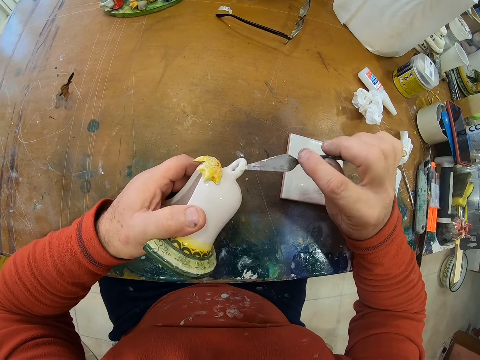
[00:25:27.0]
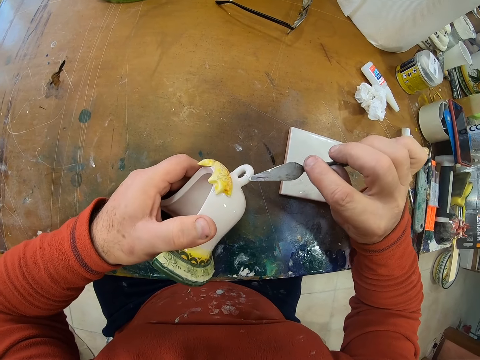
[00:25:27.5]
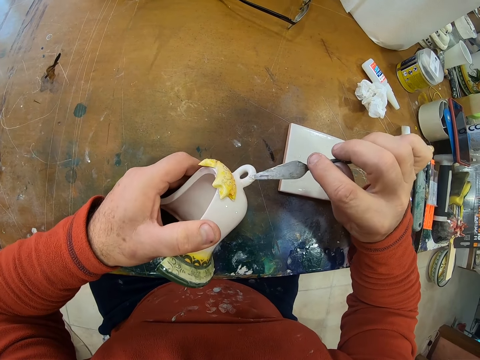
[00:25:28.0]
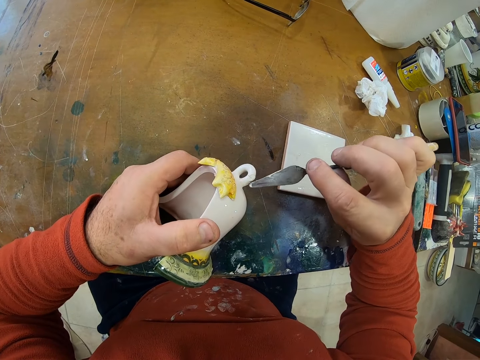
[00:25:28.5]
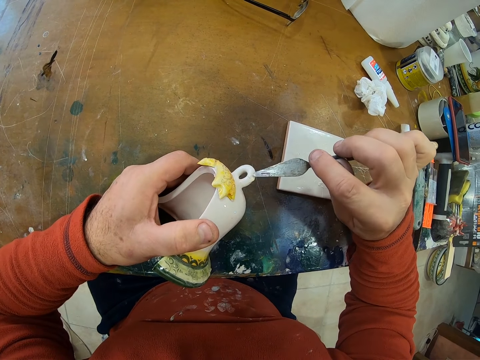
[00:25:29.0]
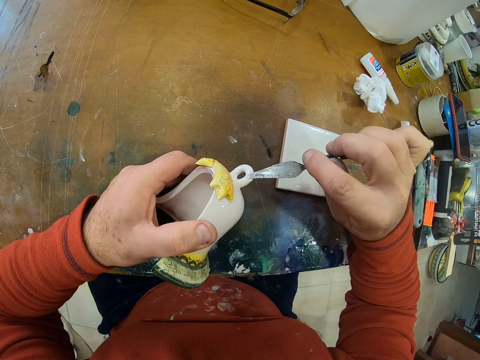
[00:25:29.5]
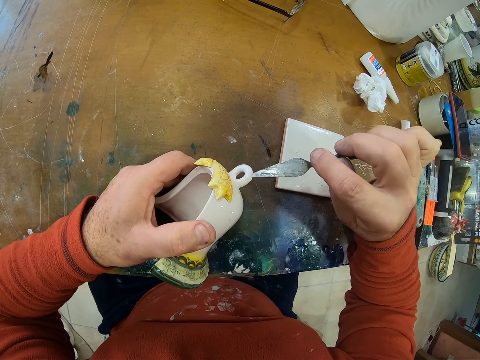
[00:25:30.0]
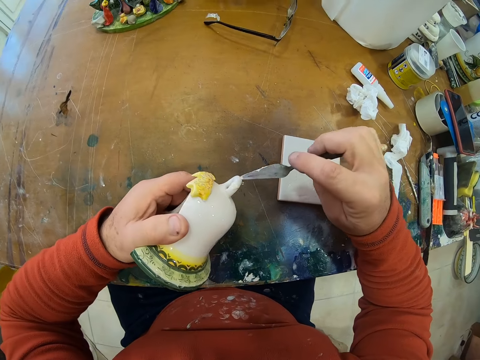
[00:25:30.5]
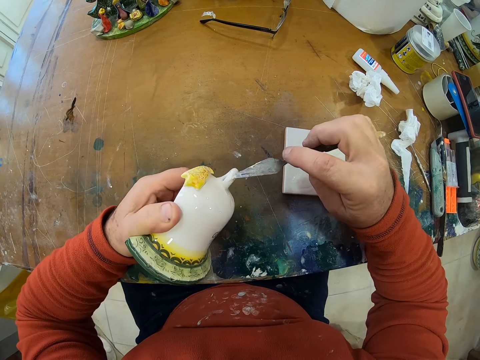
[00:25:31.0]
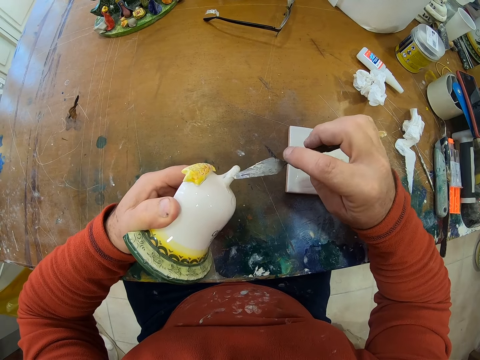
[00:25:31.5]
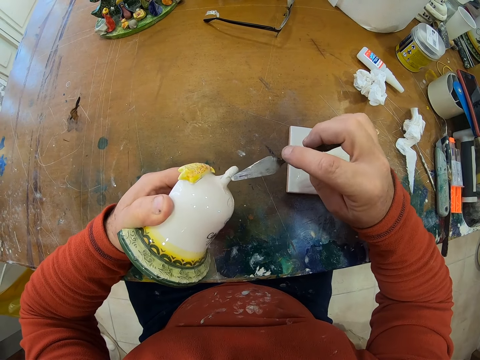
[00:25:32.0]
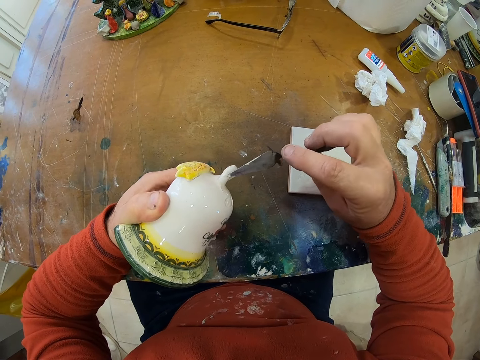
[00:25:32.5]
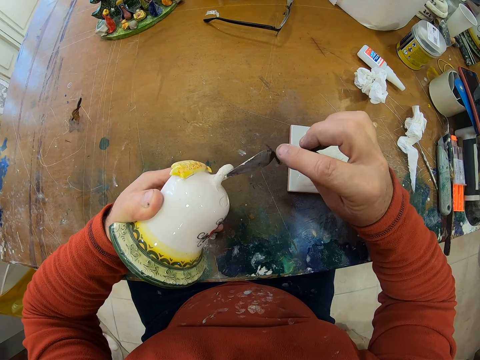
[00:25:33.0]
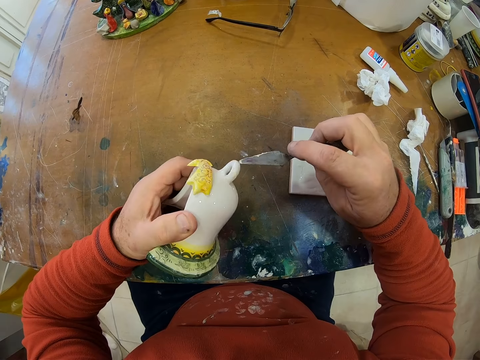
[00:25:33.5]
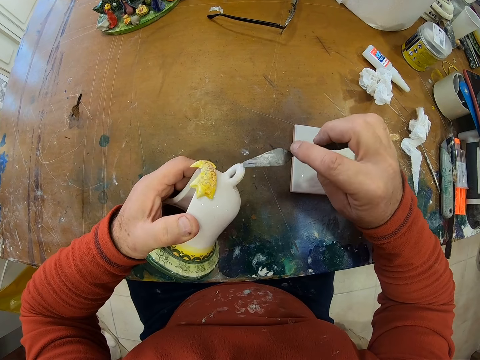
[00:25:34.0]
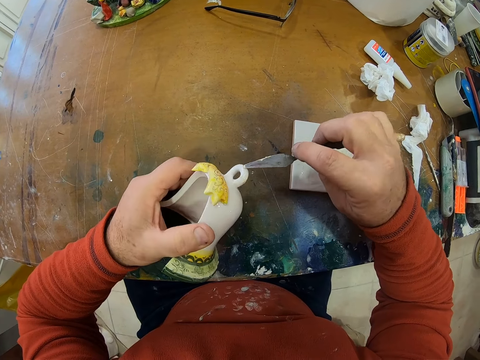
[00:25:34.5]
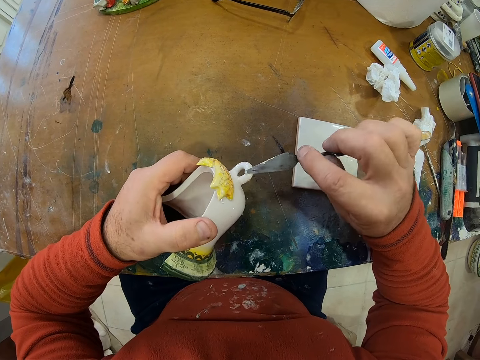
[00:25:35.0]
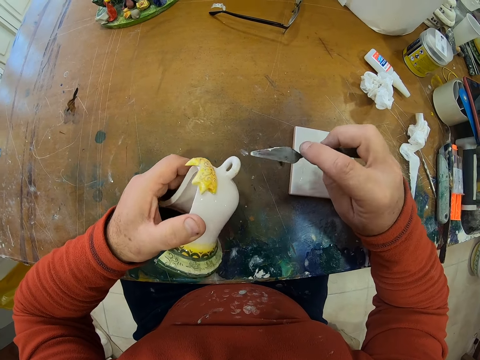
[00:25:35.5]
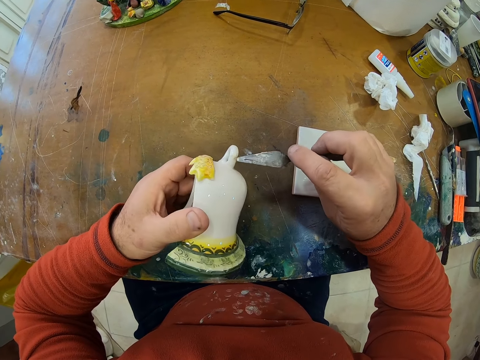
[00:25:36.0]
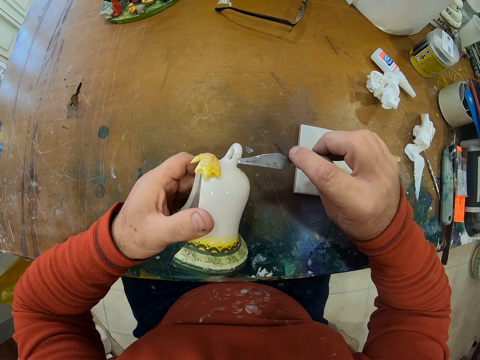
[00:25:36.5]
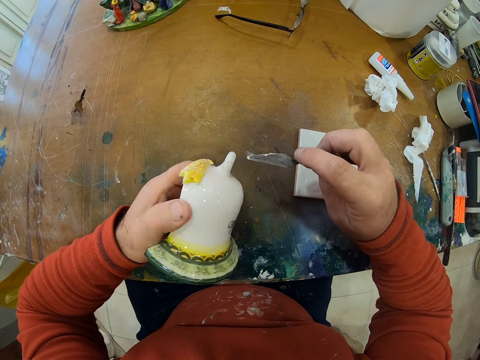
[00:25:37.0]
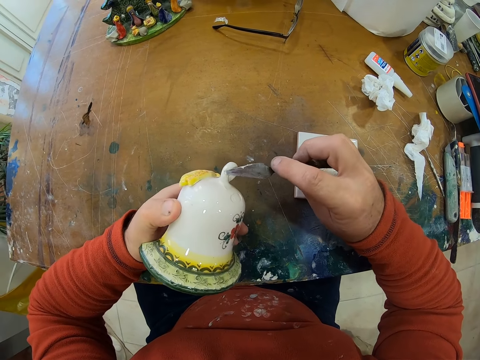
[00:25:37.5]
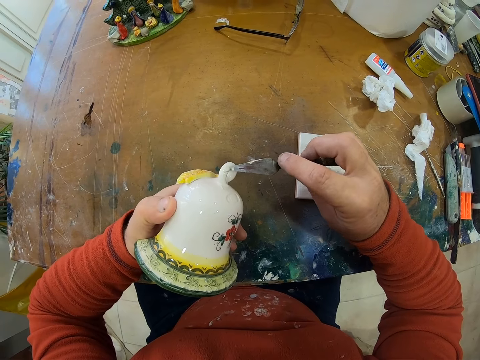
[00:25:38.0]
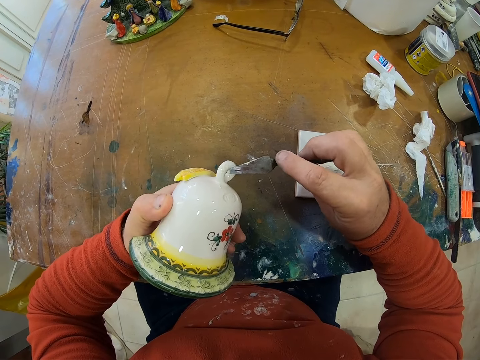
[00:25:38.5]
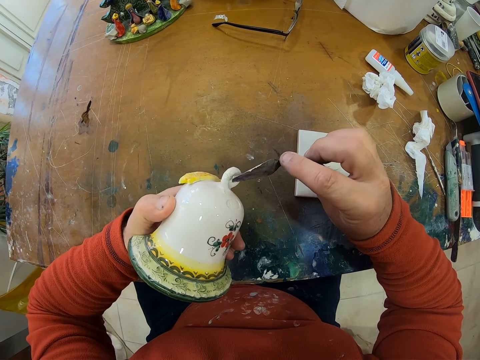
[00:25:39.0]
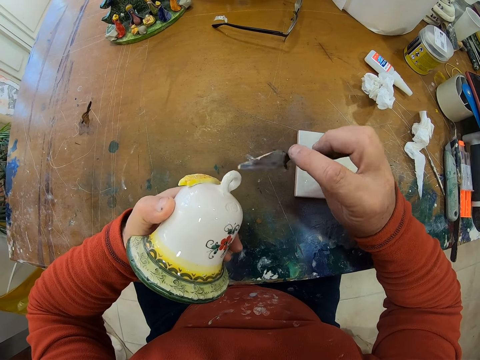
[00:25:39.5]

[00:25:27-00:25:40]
The camera wearer paints the flower with a trowel on the right hand.

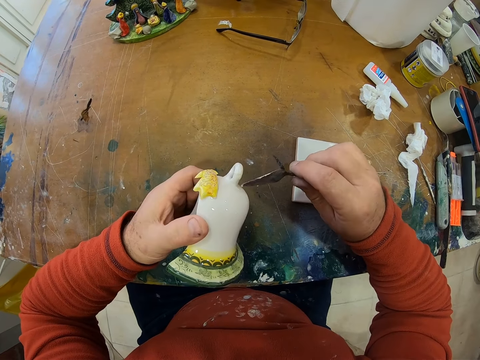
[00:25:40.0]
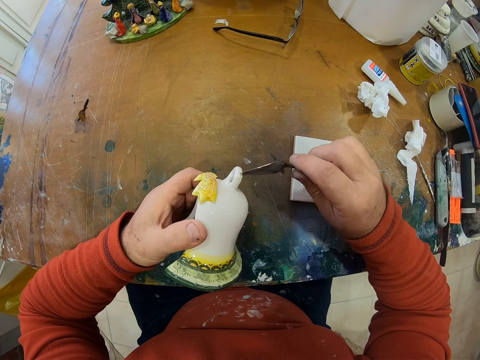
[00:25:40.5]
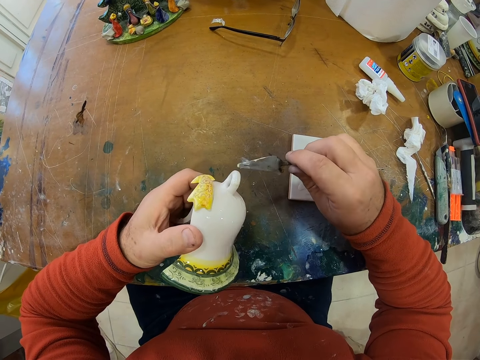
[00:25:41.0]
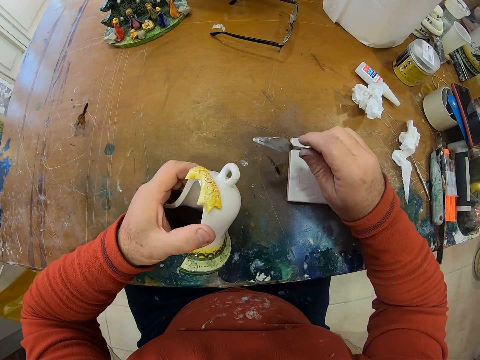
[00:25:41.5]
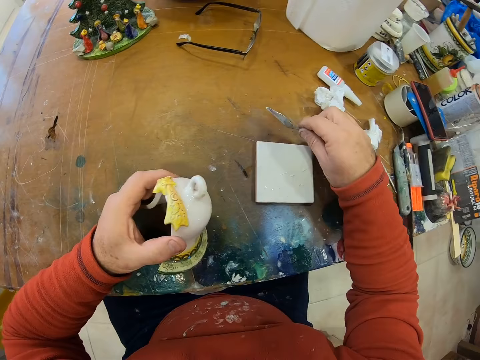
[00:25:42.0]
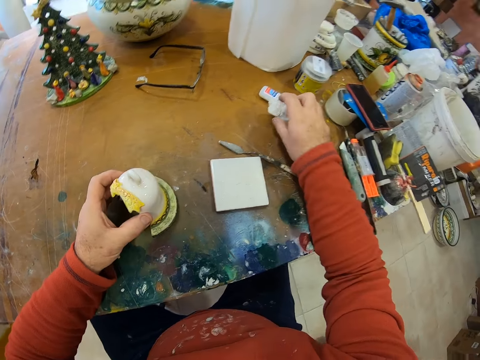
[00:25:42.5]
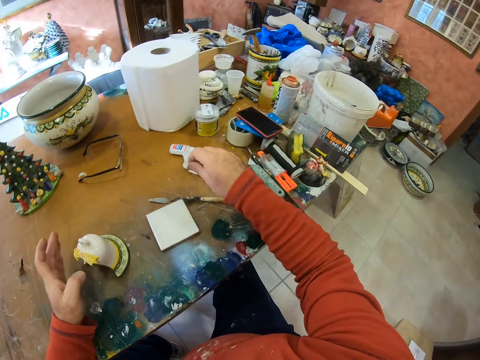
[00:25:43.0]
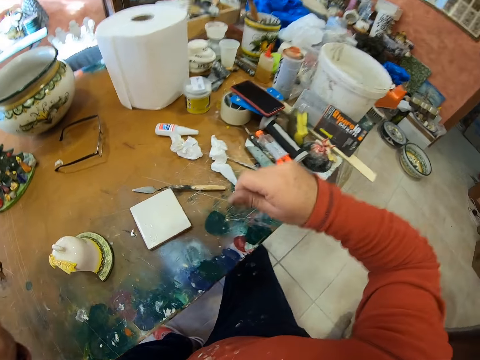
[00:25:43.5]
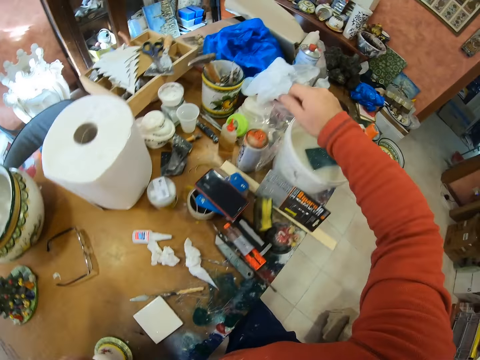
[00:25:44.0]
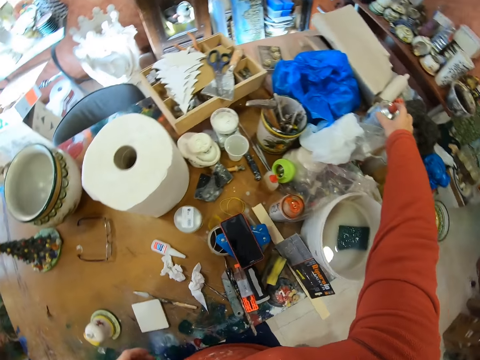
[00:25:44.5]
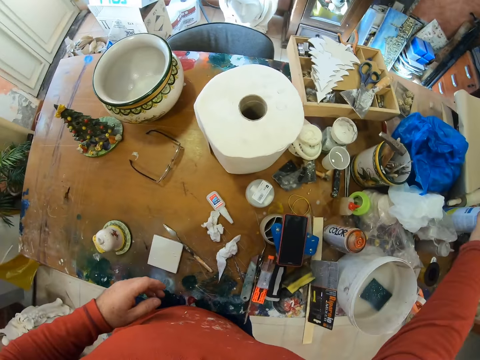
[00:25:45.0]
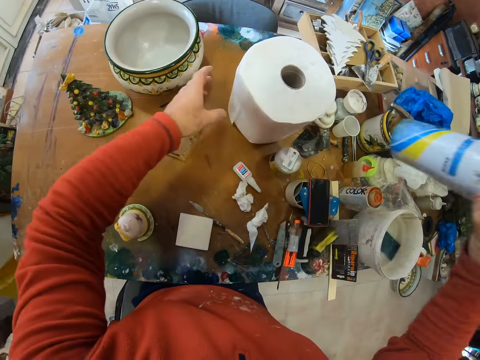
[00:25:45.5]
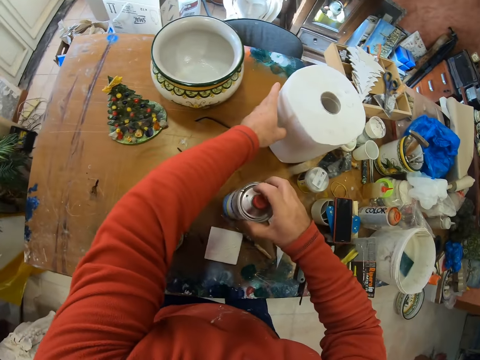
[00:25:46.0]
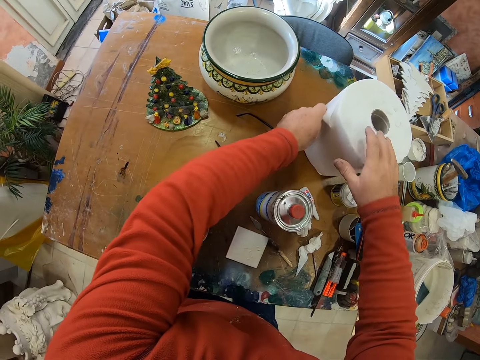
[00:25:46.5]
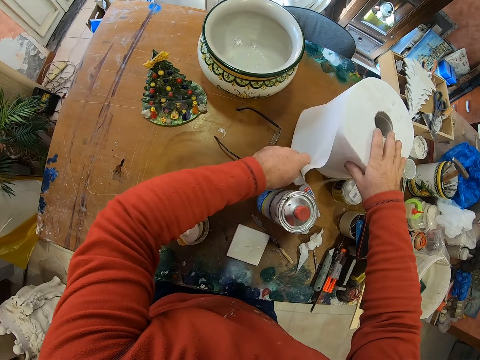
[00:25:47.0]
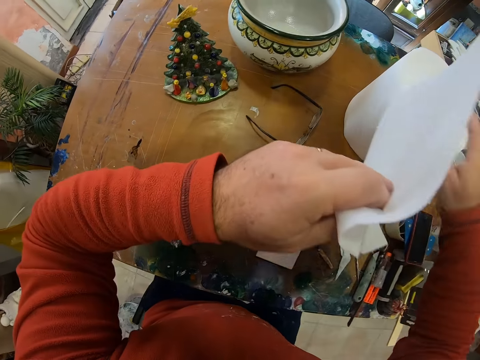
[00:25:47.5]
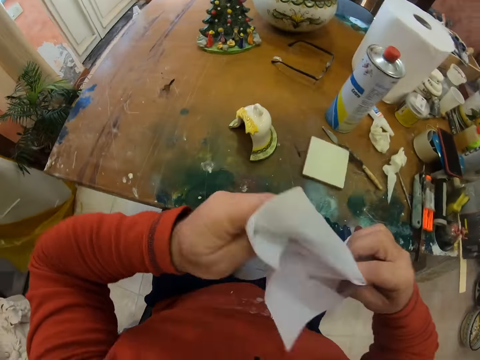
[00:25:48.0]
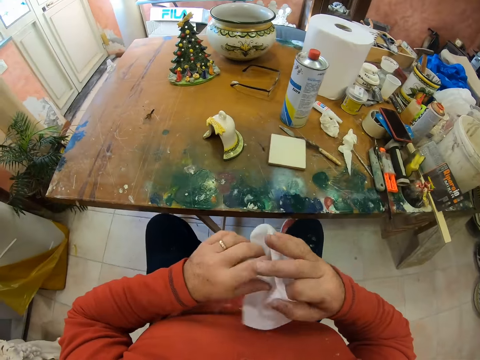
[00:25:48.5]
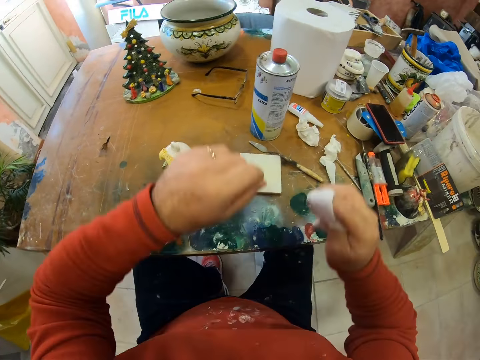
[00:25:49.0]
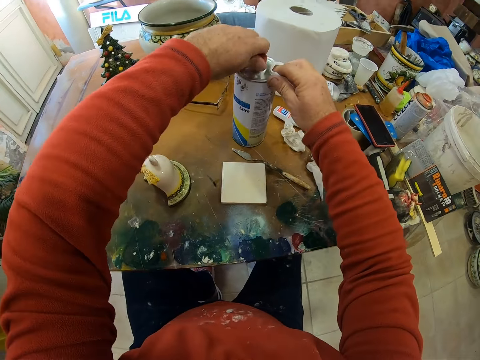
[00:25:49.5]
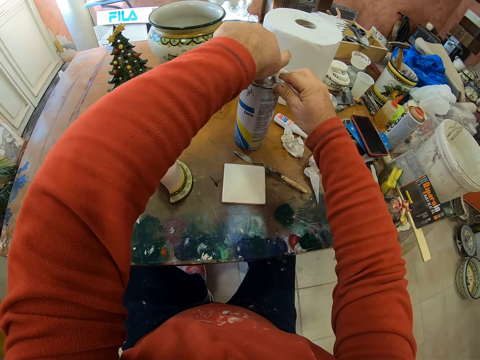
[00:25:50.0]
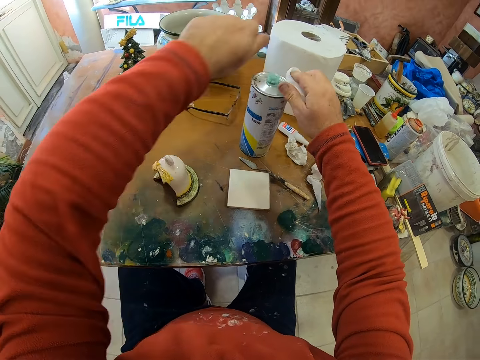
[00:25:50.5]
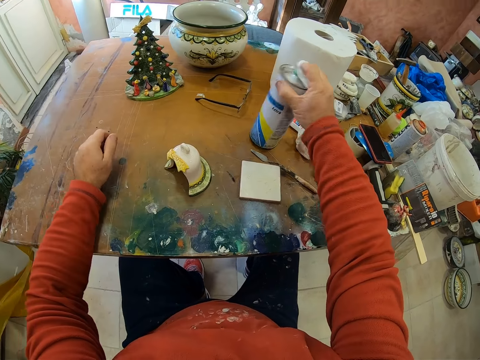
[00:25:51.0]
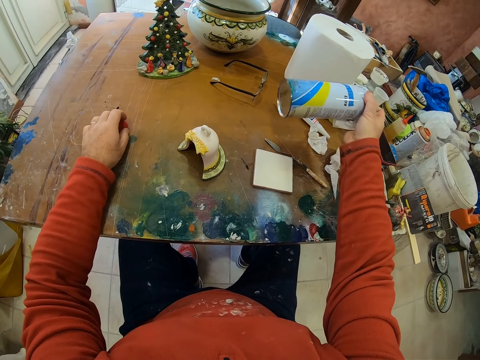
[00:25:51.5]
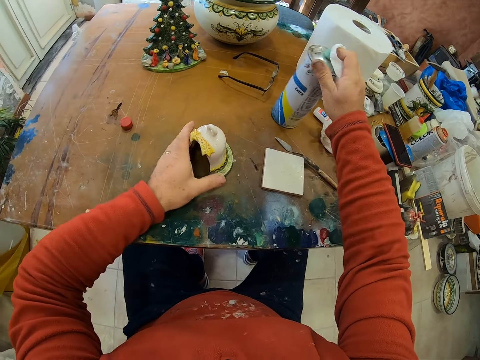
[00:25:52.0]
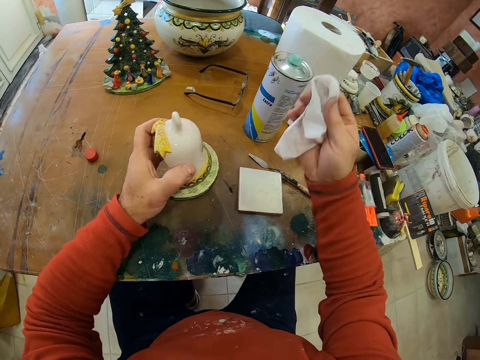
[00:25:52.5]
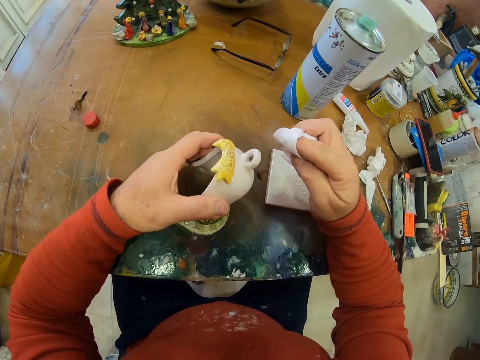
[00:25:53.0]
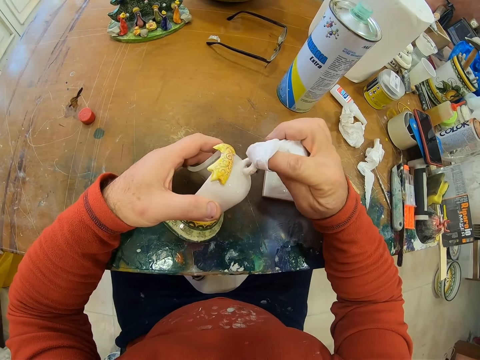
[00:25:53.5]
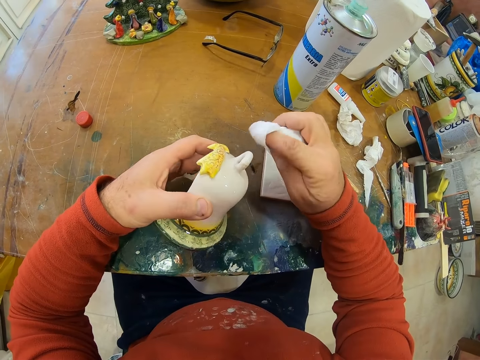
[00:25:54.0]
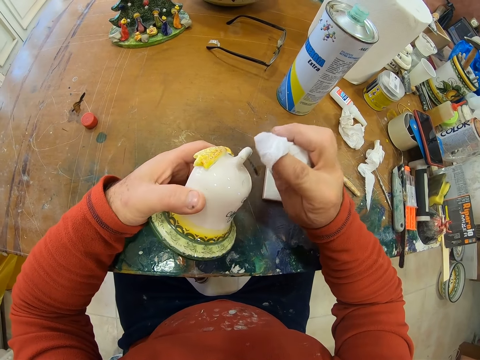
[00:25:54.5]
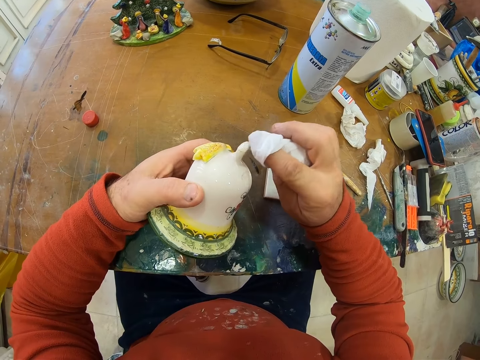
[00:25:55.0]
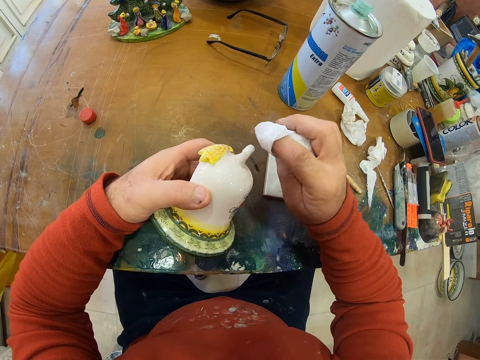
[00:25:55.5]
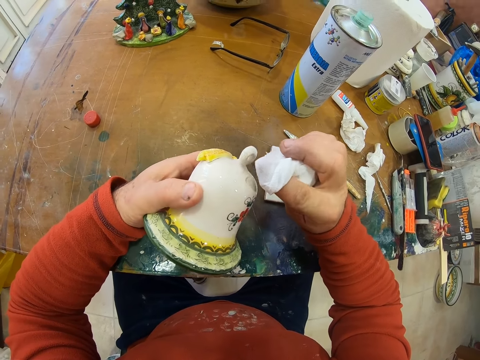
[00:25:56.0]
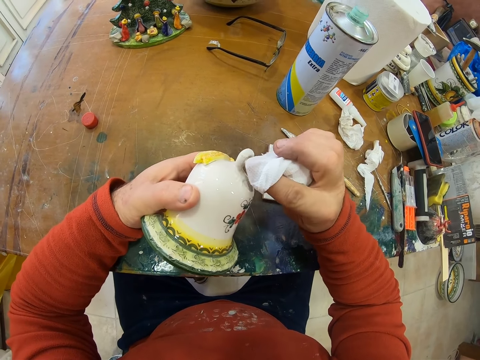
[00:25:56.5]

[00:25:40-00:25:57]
The camera wearer moves something with the left hand. They drop the trowel on the table with the right hand. They touch something on the table with the right hand. They take a can with the right hand from the table. They hold a tissue with the left hand. They place an object on the table with the right hand. They pluck a napkin. They cut the tissue with the left hand. They wipe hands with the tissue. They fold the napkin. They open the can with the left hand. They turn the can. They move something with the right hand. They drop something on the table. They wipe the art with the napkin.
